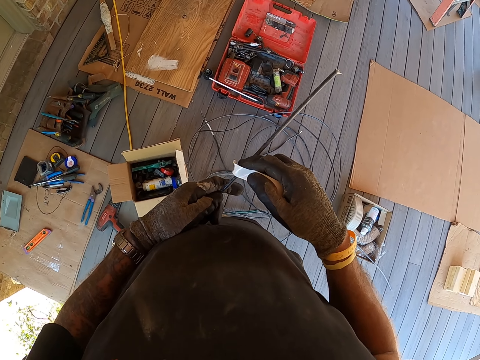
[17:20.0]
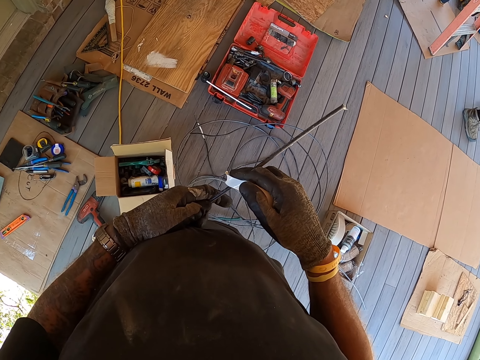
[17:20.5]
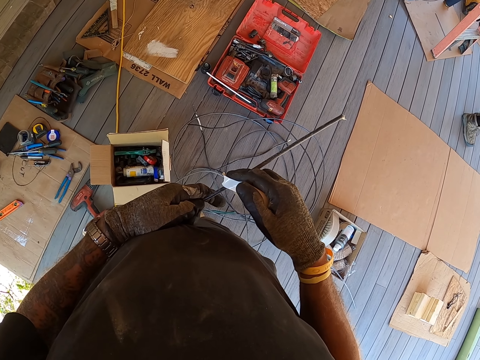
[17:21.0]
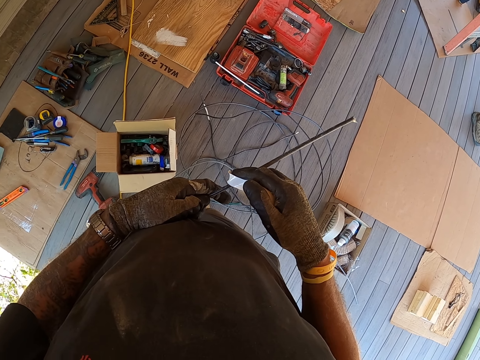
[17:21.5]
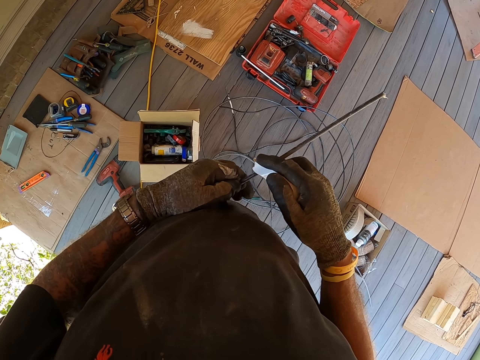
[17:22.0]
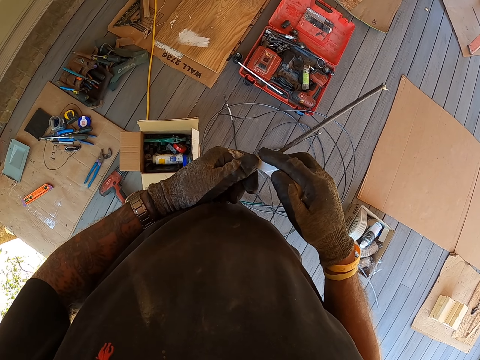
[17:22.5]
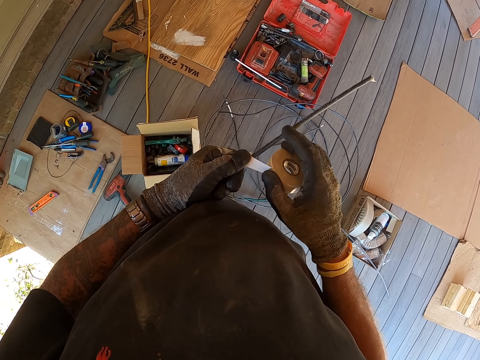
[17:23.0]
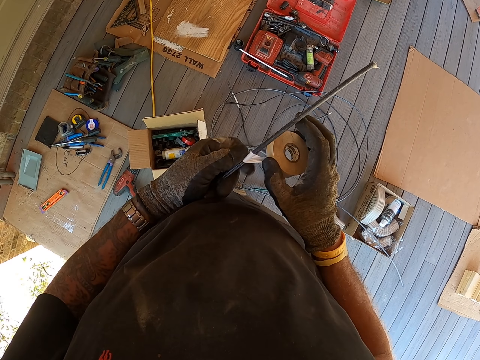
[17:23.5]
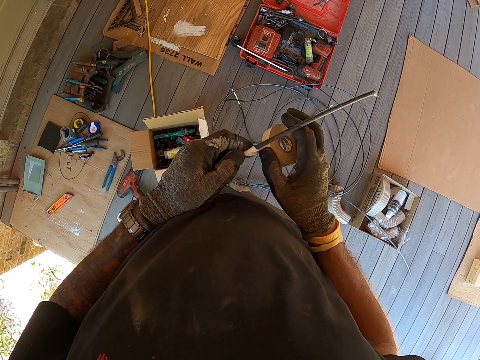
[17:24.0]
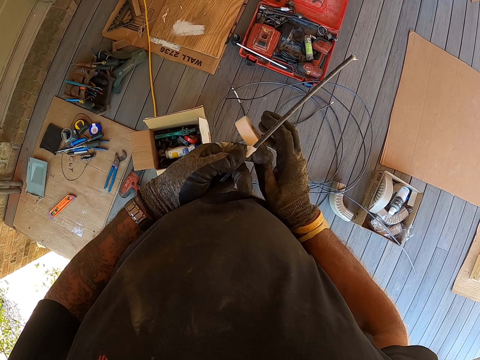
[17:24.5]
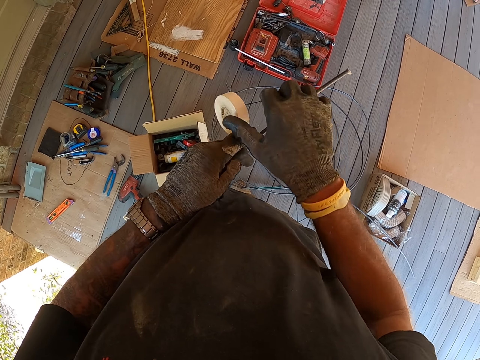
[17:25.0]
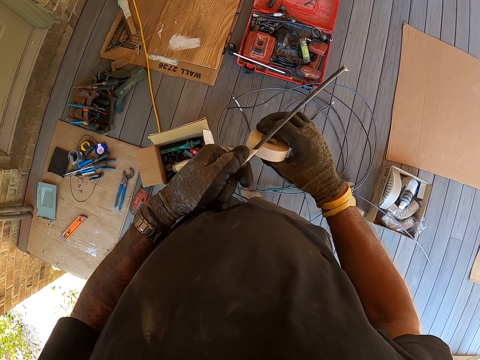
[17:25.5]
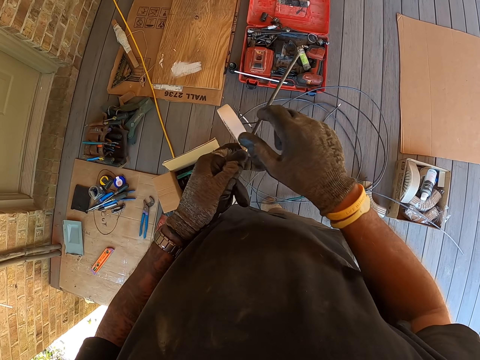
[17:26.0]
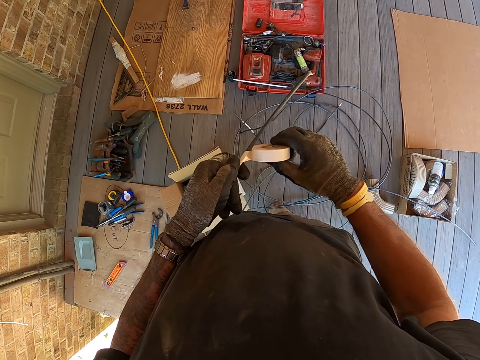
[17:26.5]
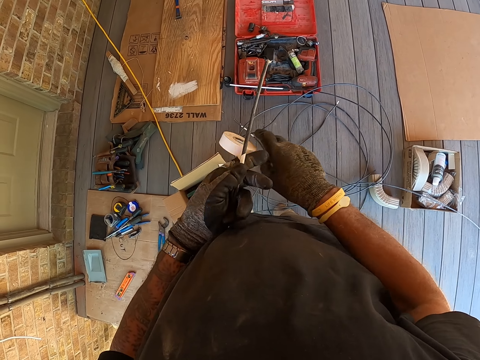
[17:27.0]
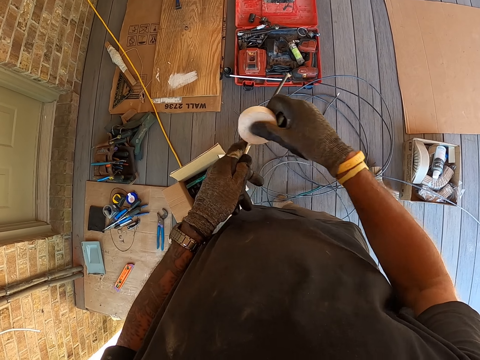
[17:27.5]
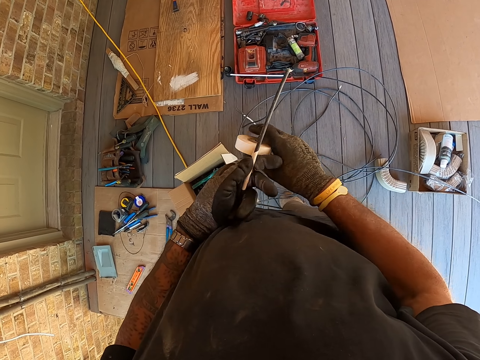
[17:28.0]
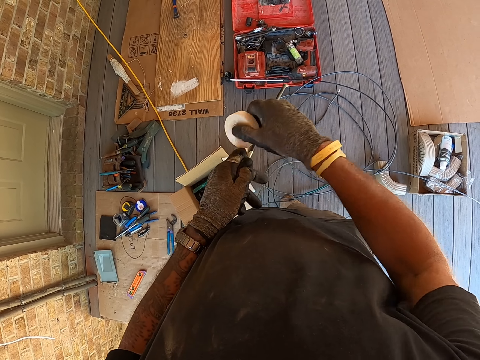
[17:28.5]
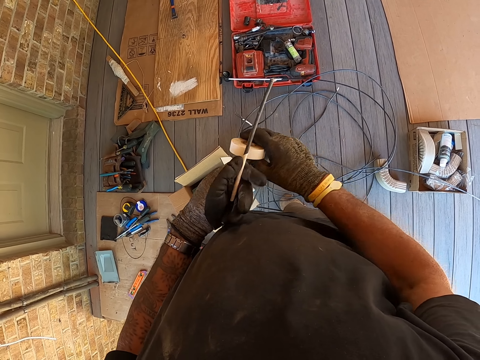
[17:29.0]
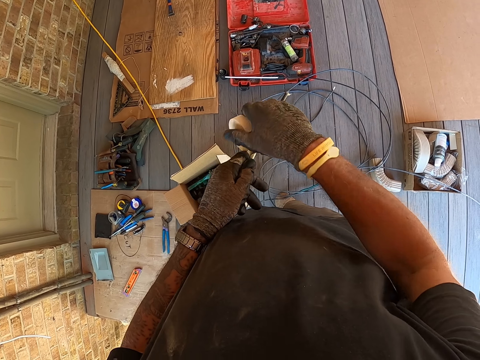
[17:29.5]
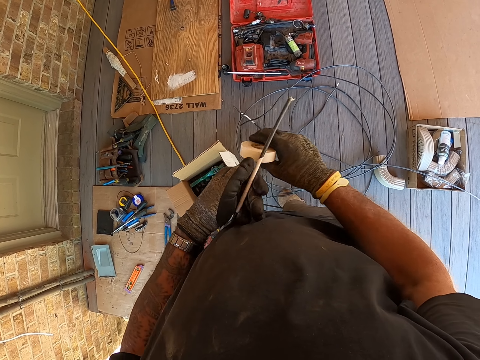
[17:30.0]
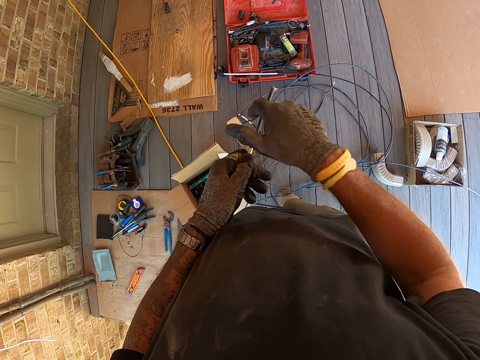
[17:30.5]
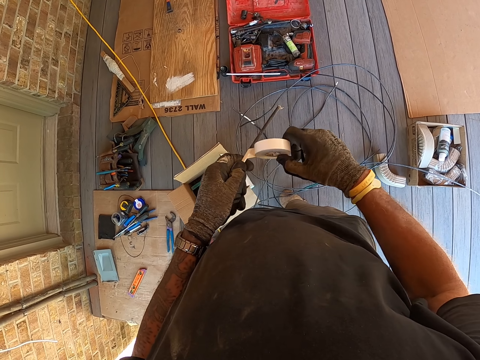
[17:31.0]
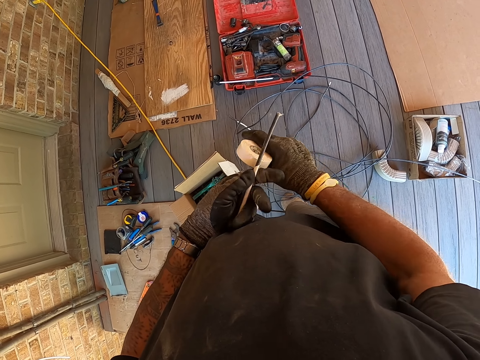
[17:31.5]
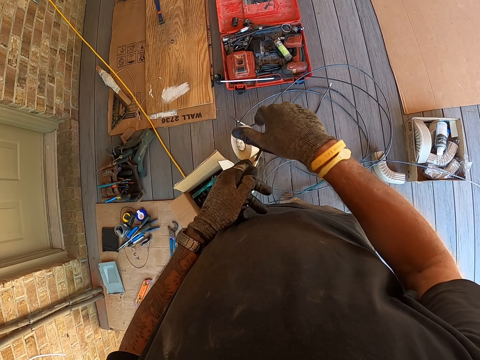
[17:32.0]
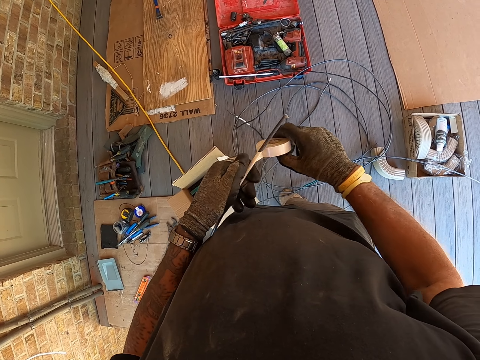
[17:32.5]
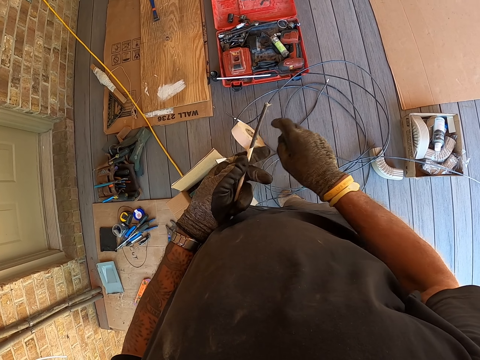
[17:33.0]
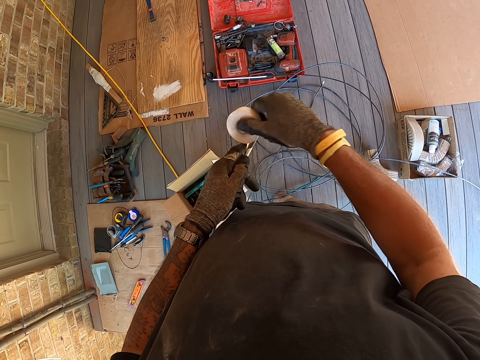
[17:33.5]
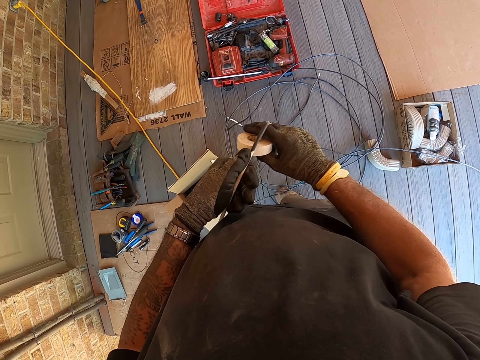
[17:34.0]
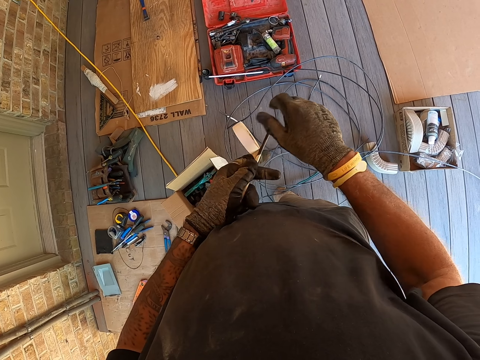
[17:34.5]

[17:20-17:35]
The camera wearer looks at a wire. They seal the cable end with white seal tape.

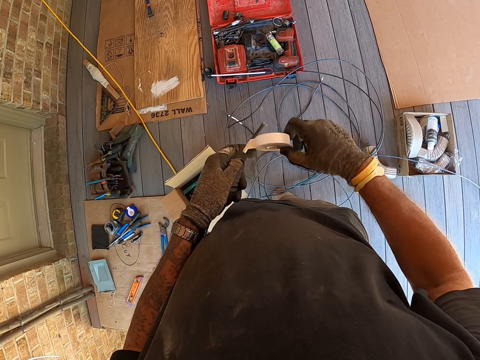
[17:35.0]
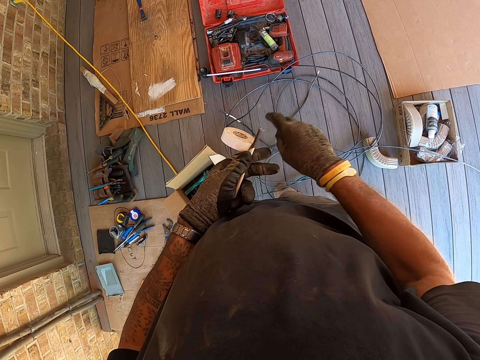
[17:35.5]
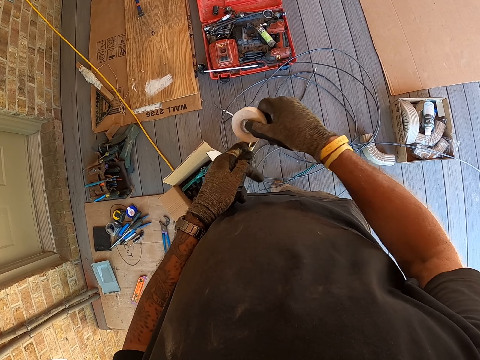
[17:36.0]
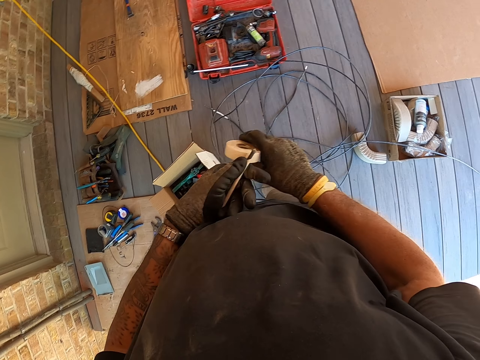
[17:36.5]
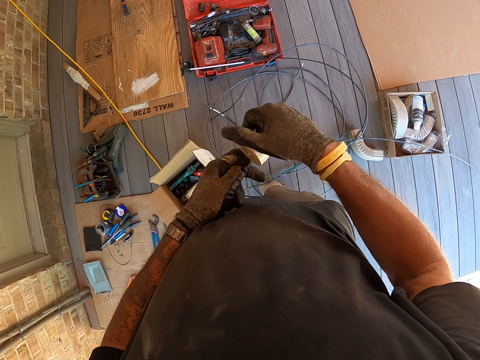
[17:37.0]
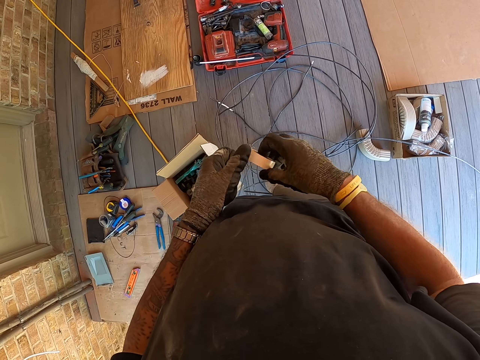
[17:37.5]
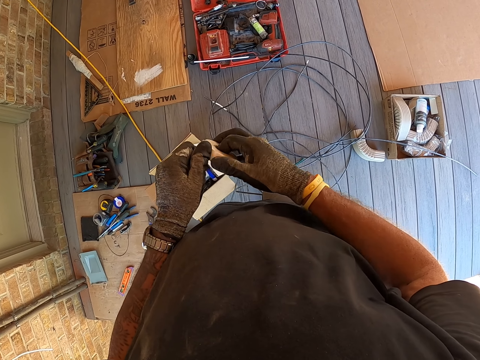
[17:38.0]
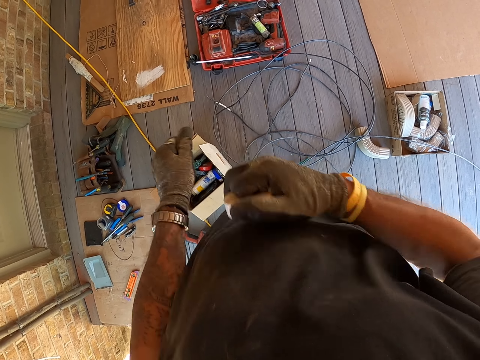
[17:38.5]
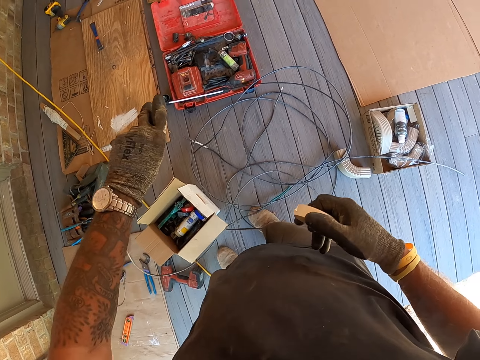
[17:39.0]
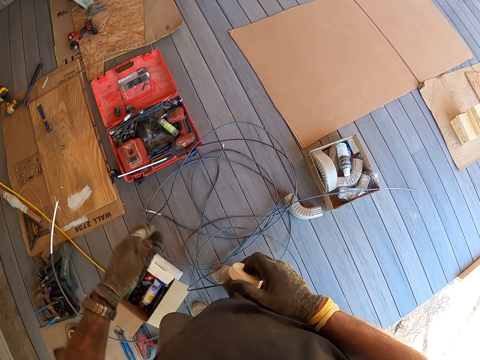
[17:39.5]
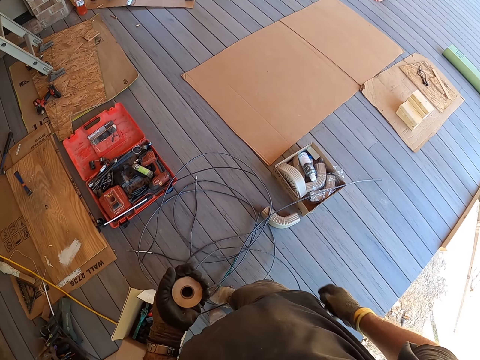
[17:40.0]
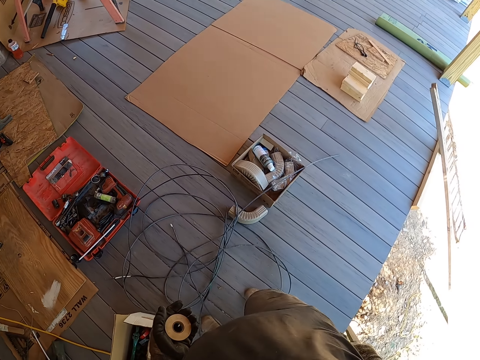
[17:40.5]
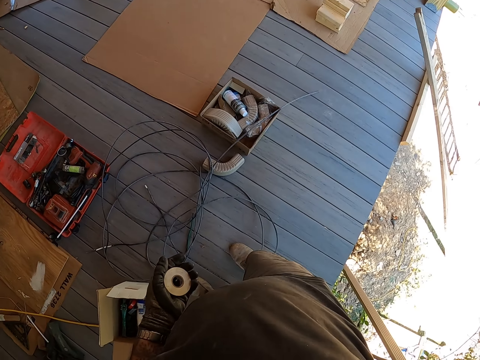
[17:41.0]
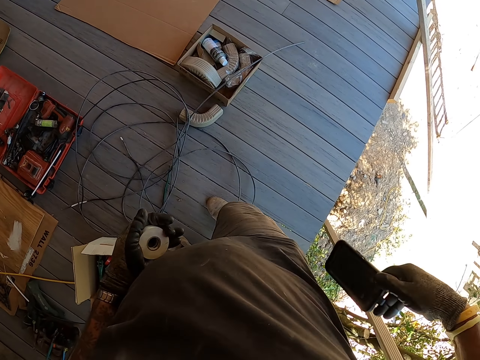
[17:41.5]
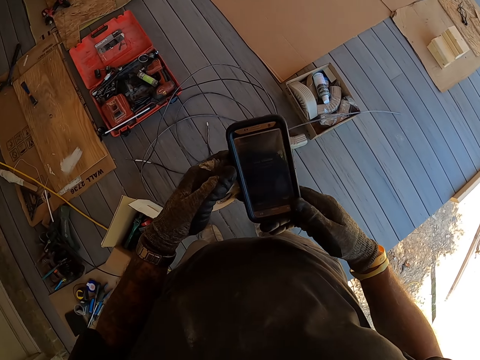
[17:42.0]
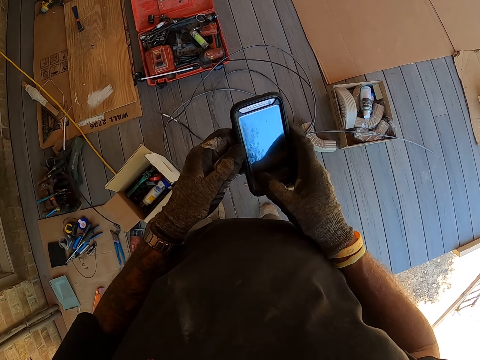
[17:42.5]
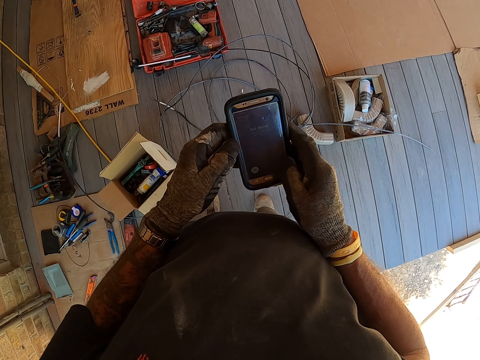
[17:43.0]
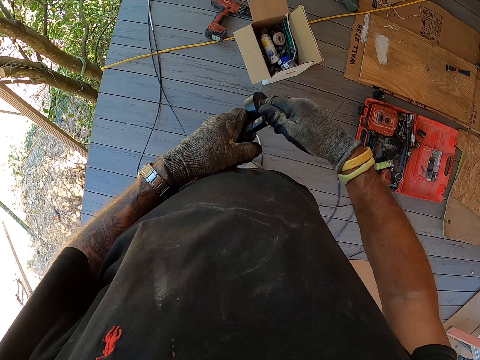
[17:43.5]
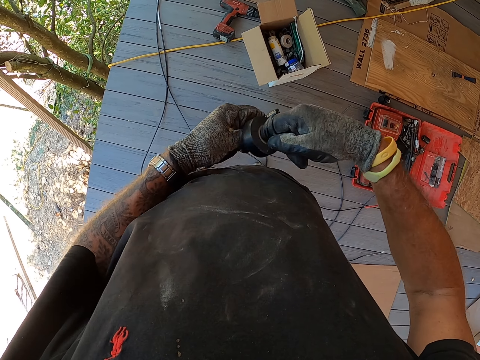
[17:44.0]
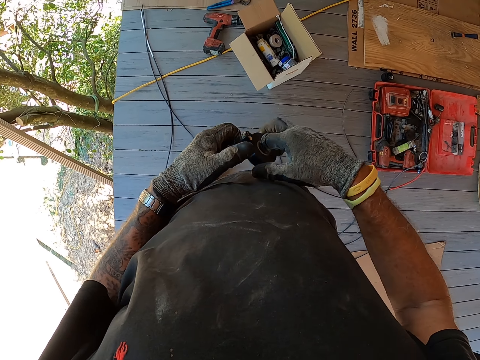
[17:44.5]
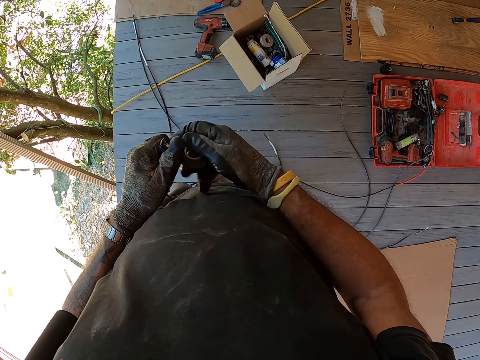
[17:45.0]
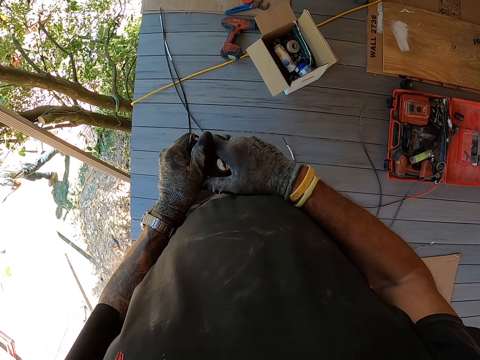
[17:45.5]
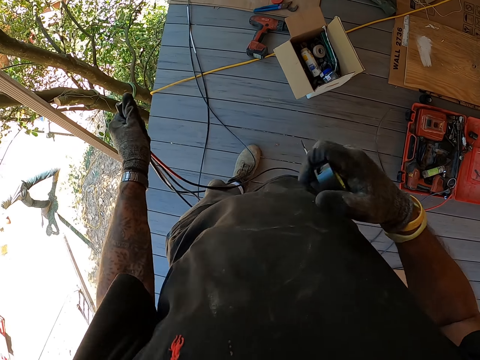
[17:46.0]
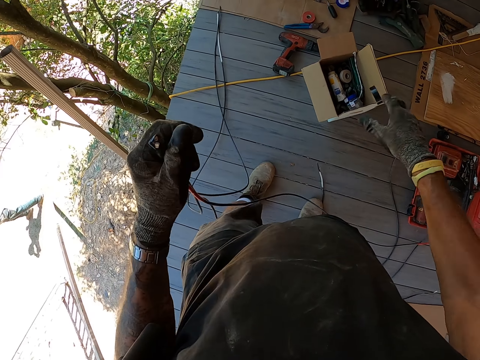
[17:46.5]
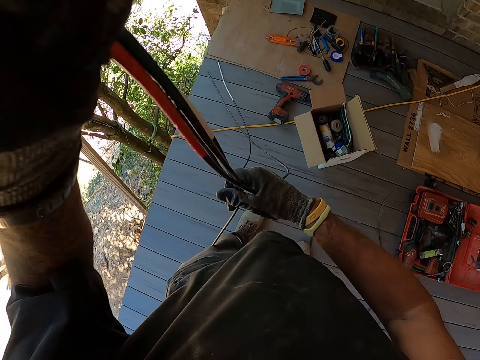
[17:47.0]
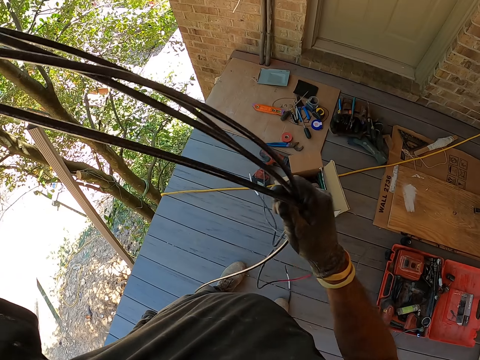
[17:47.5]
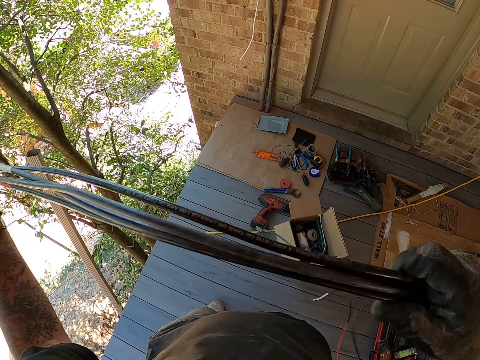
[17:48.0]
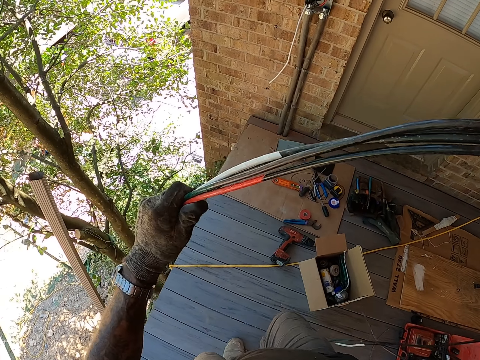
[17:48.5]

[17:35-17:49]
The camera wearer cuts the seal tape or sellotape from the cable or wire. They drop the wire on the ground. They remove the cell phone from the pocket. They scroll on the cell phone. They seal the cable with black seal tape. They cut the seal tape from the cable with the right hand. They drop the sellotape in a carton. They pull the wires.
